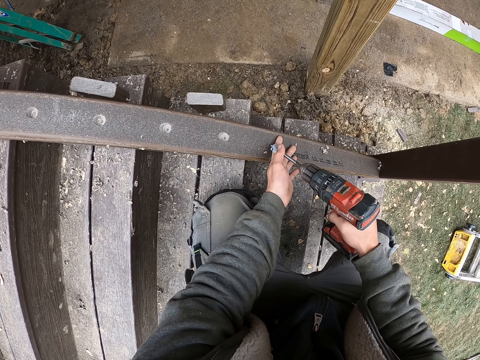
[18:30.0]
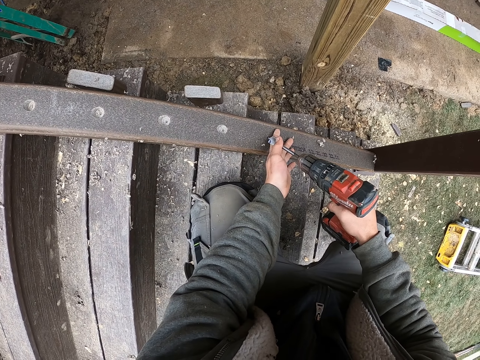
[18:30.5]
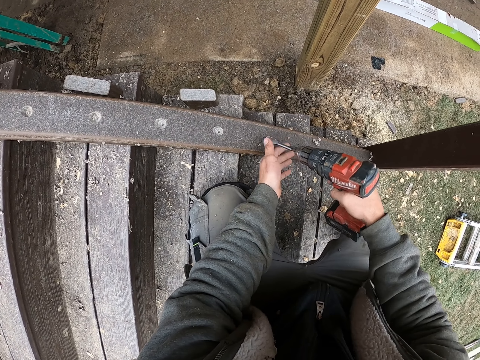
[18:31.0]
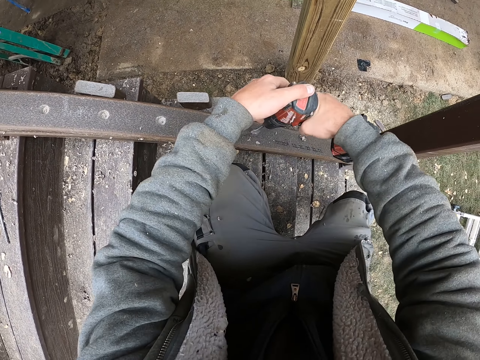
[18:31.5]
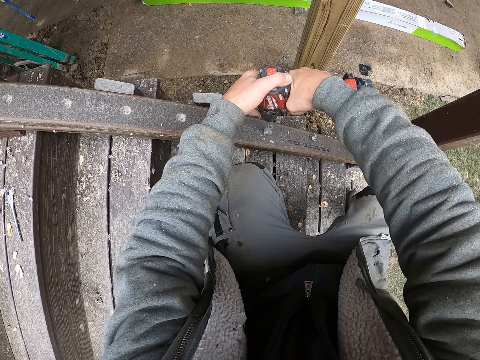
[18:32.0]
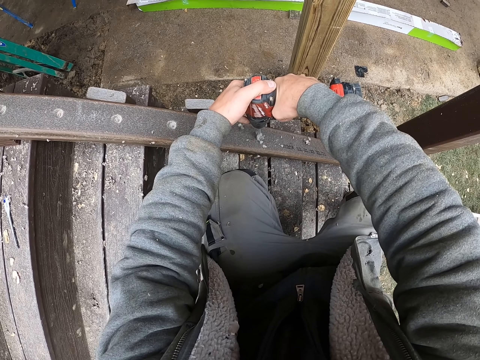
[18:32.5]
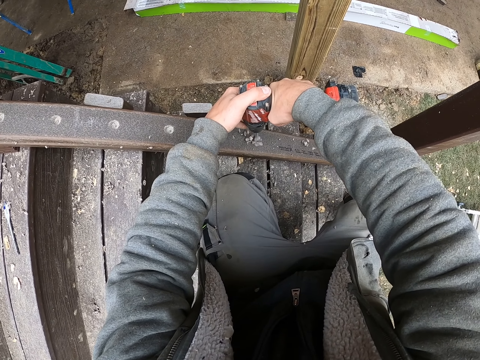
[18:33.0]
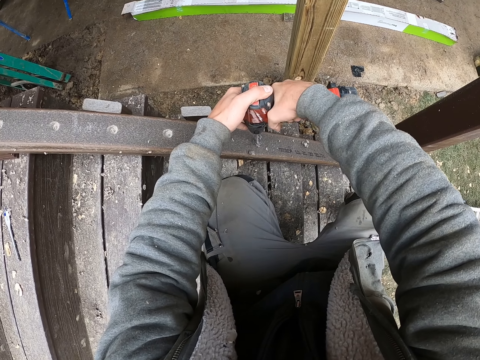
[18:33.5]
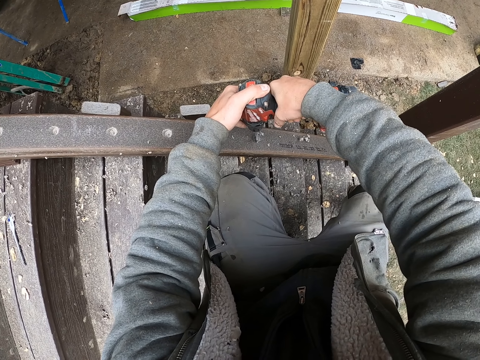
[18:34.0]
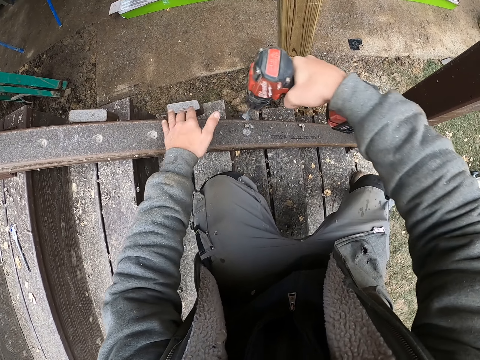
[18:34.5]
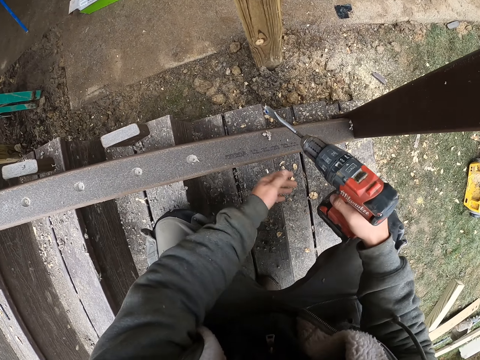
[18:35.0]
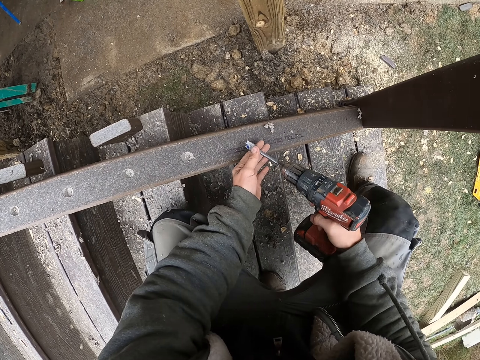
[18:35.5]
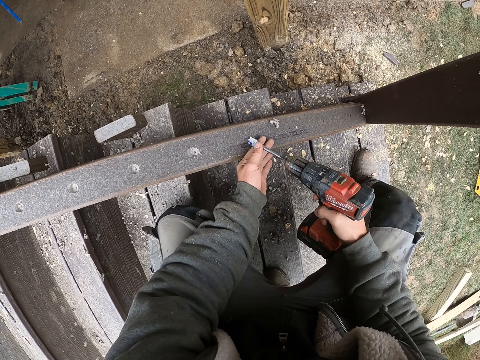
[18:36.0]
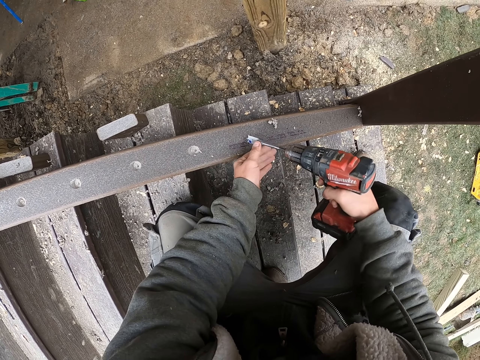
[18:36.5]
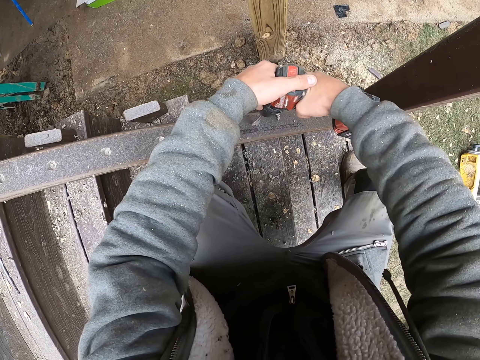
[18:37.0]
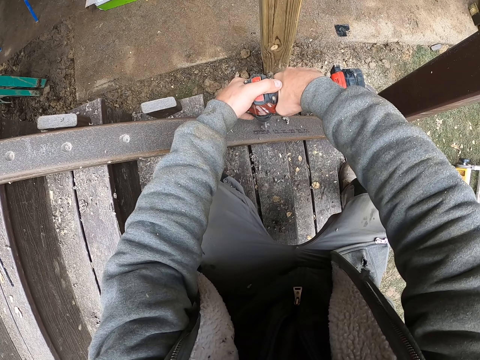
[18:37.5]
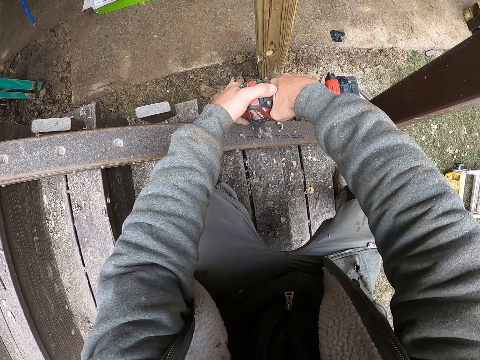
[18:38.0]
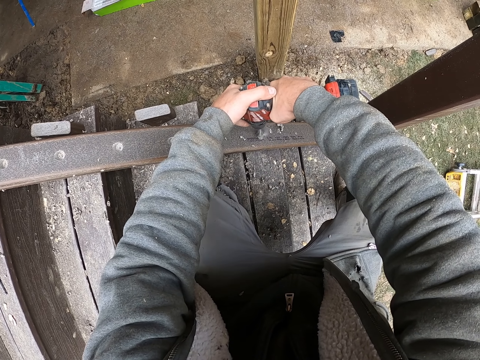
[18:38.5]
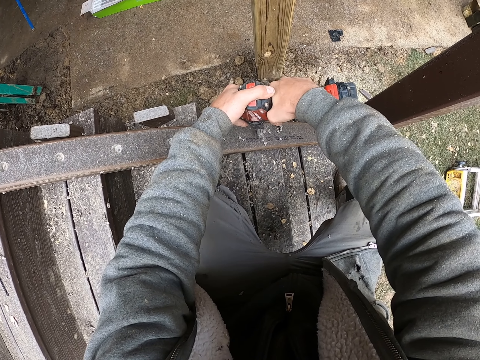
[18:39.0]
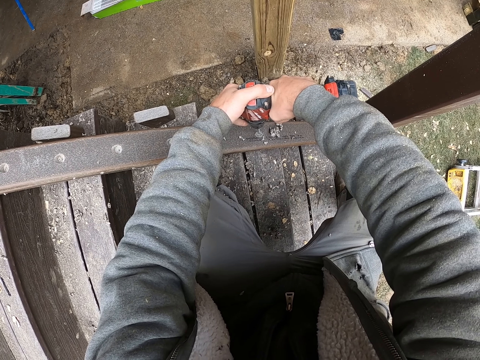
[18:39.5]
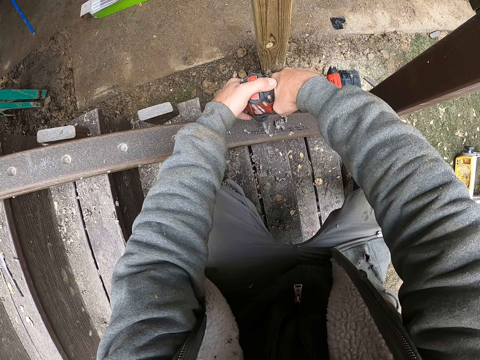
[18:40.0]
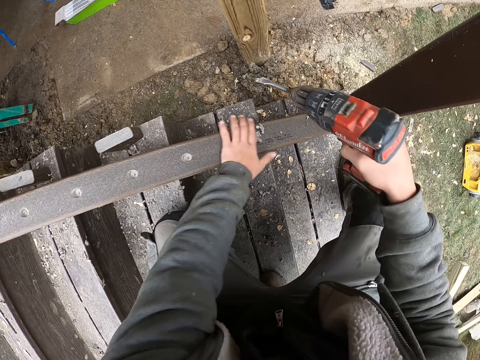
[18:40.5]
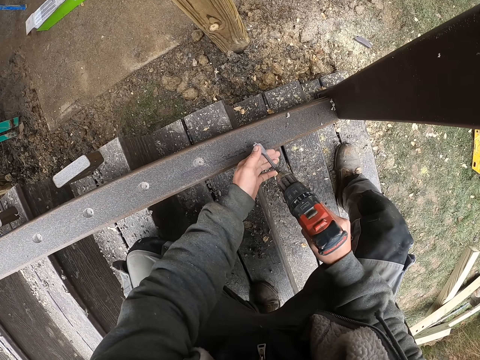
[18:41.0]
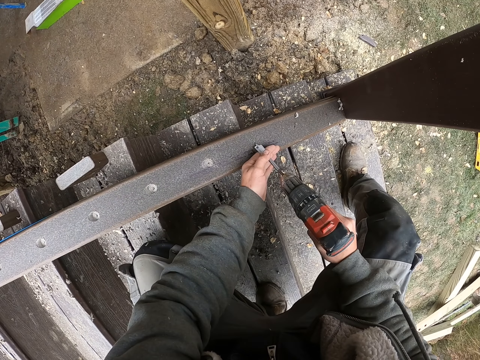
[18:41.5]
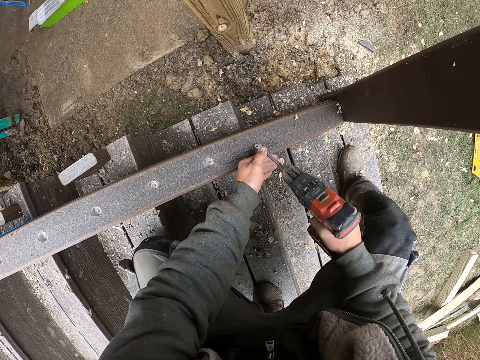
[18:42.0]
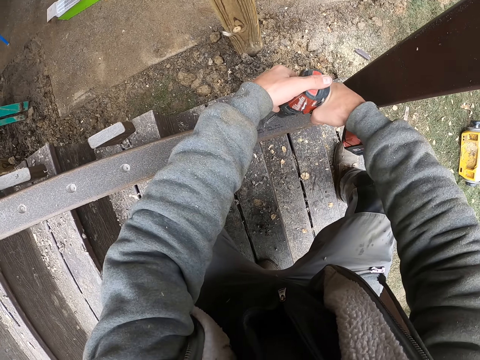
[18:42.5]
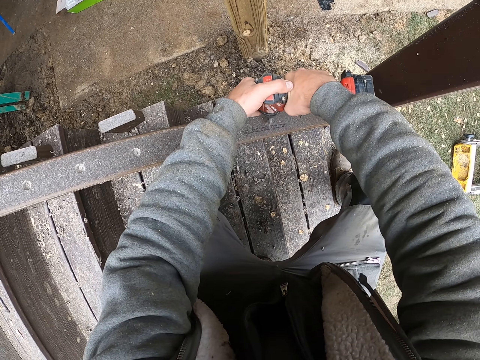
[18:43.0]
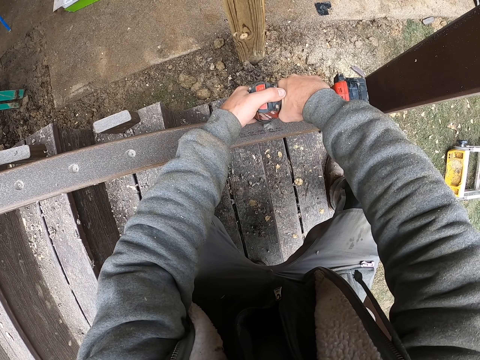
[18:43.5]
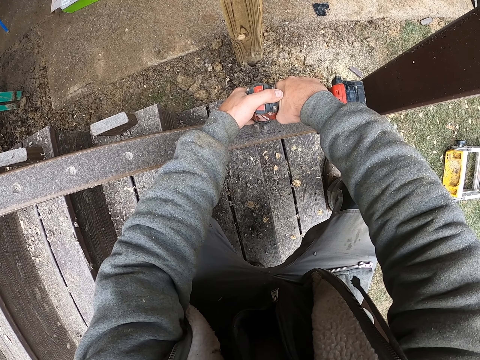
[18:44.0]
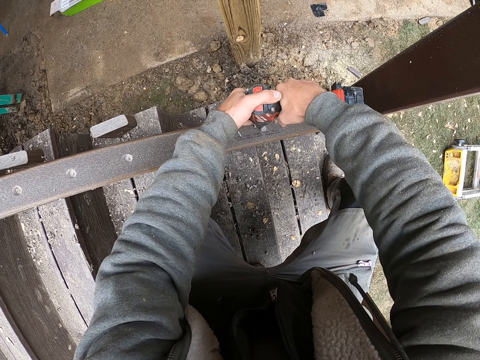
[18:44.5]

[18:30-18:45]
The camera wearer touches the drill's edge. He drills a hole on the wood. He holds down the drill. He makes a hole on the piece of wood. He wipes the wood with his hand. He drills a hole on the wood. He touches the drill's edge. He holds down the drill. He wipes the wood with his hand. He touches the drill's edge. He drills a hole on the wood. He holds down the drill.

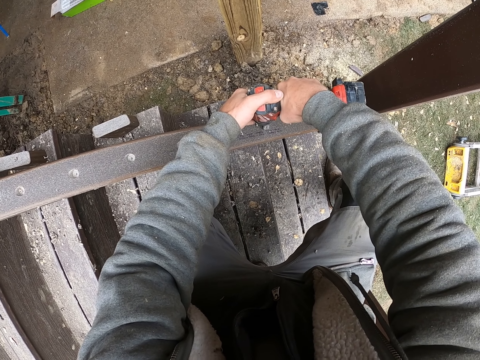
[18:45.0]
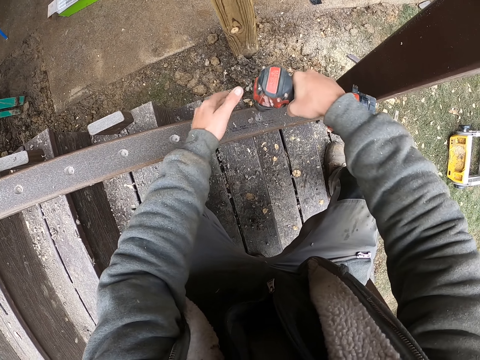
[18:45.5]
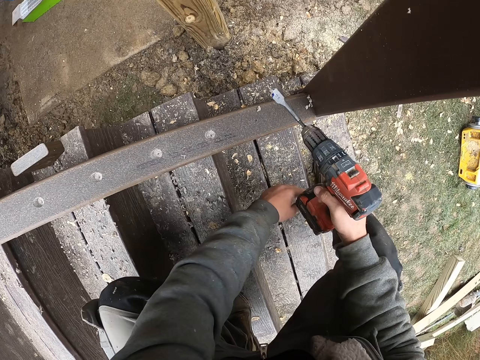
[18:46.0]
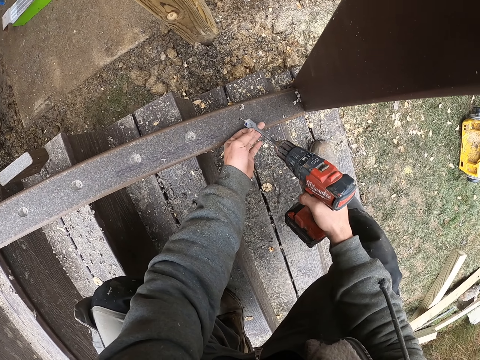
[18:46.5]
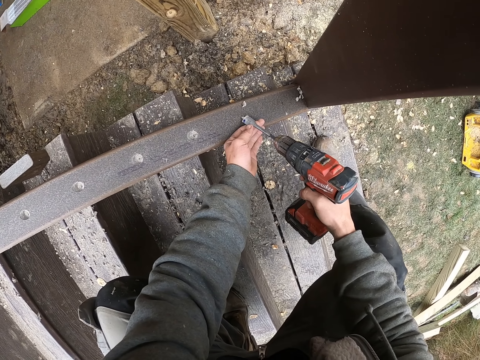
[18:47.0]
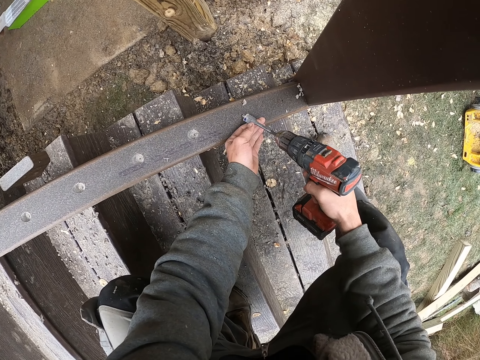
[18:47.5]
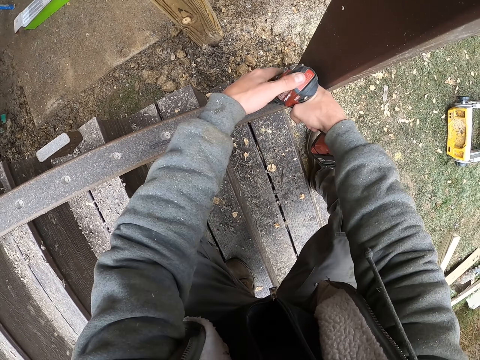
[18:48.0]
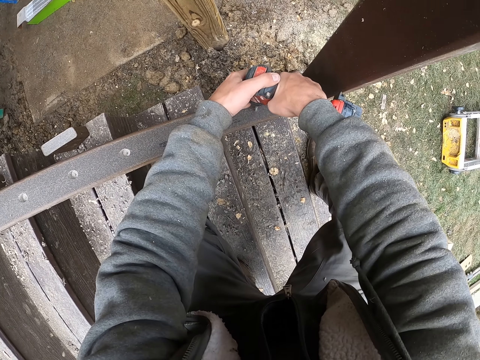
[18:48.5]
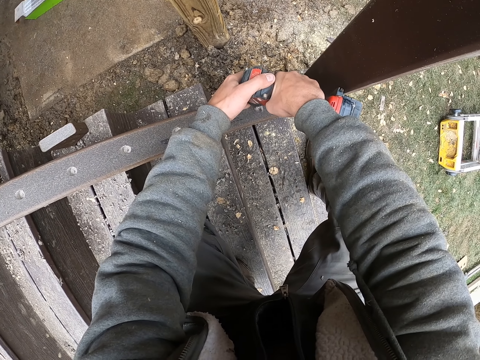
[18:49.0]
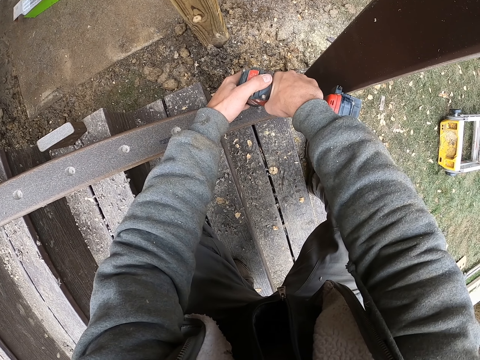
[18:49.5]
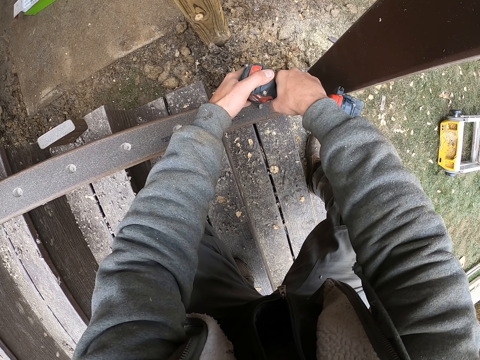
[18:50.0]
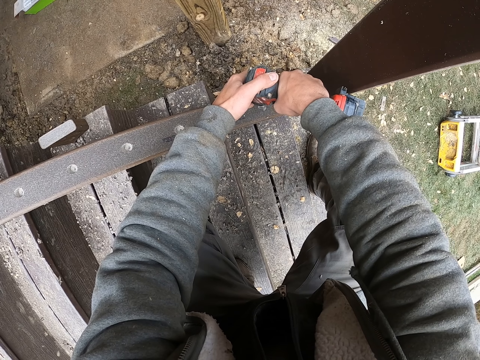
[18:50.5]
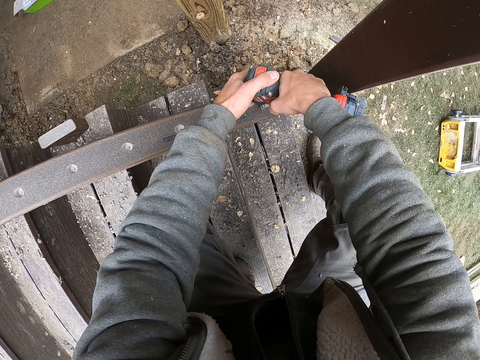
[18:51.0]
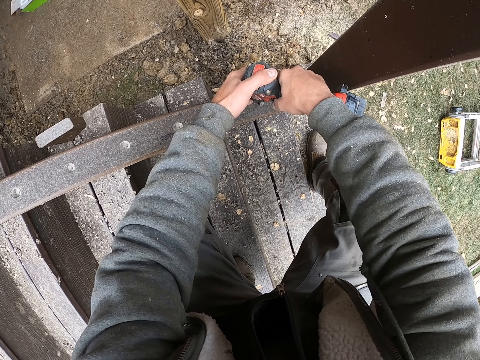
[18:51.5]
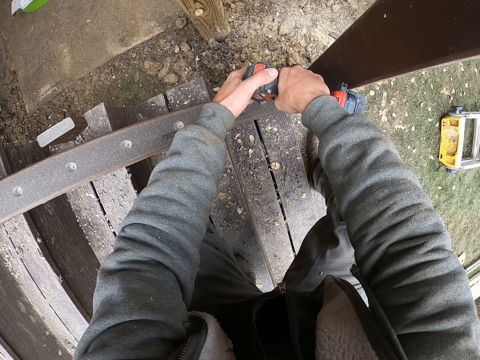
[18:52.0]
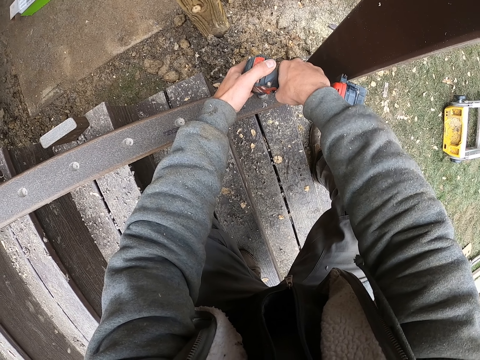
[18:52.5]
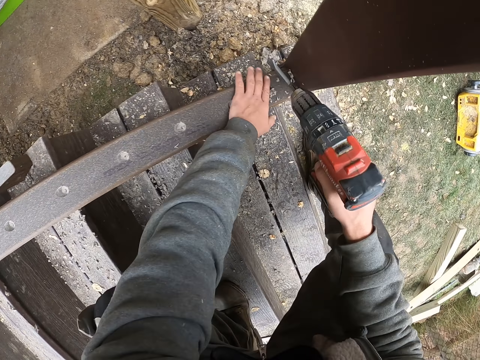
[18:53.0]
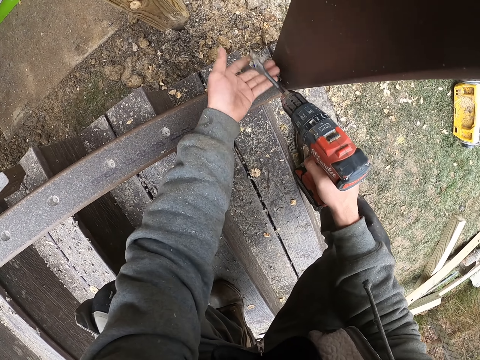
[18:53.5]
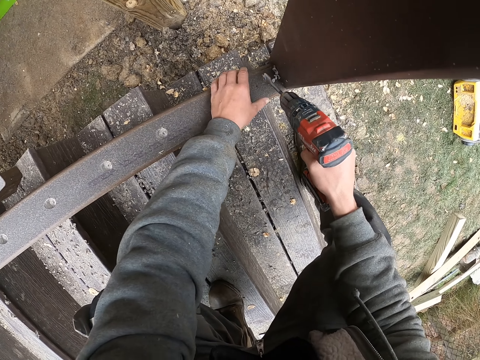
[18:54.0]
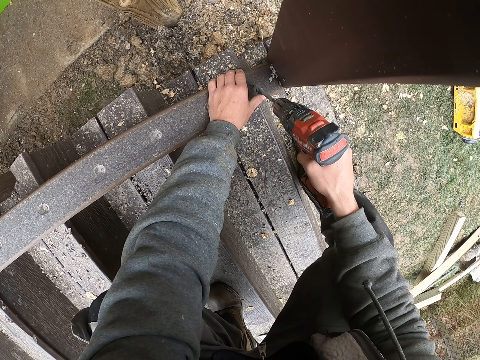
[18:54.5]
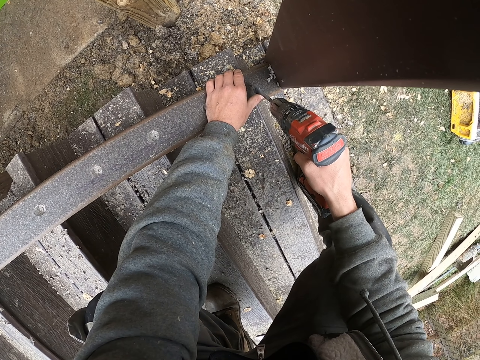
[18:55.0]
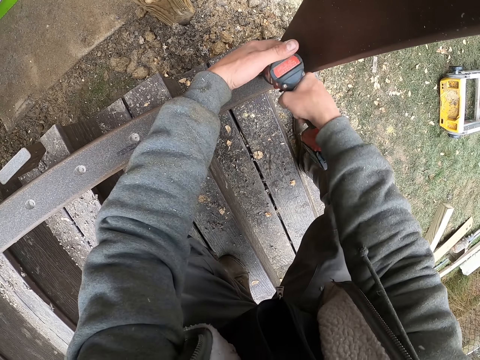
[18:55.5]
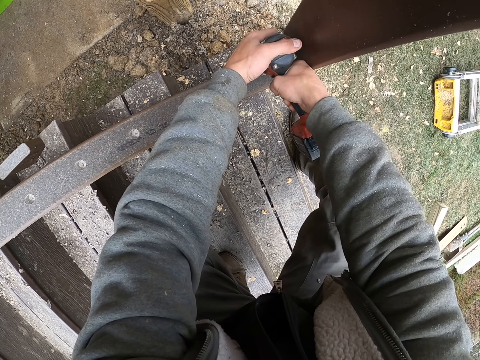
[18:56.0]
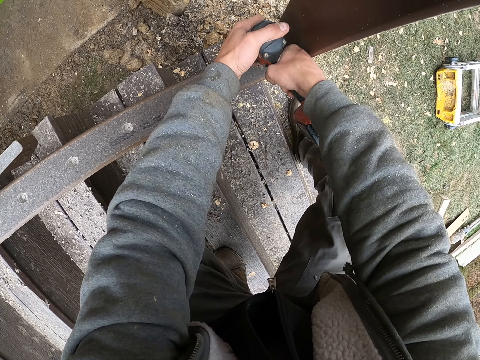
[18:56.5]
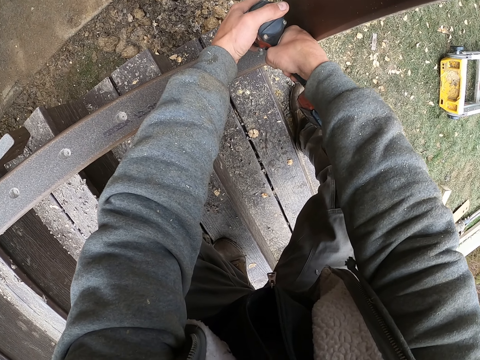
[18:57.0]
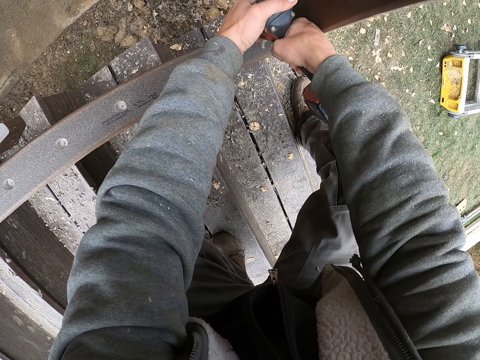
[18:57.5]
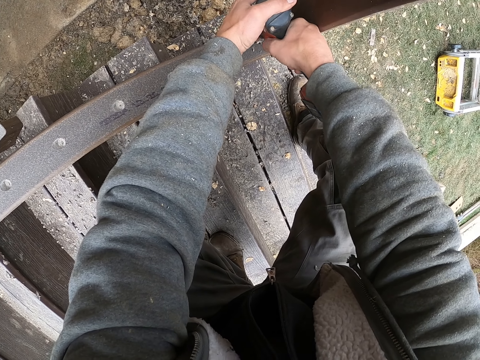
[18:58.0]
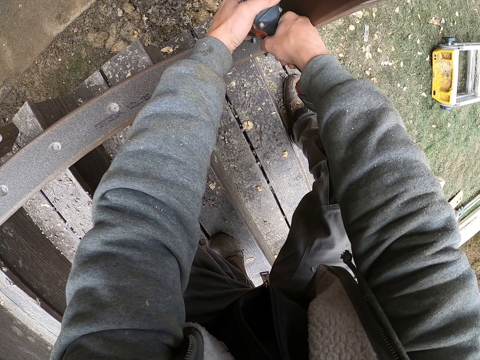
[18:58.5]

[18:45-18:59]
The camera wearer wipes the wood with his hand. He touches the drill's edge. He drills a hole on the wood. He holds down the drill. He wipes the wood with his hand. He drills a hole on the wood. He holds the wood with the left hand. He holds the drill in the right hand. He holds down the drill.
